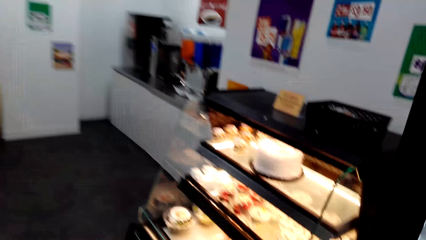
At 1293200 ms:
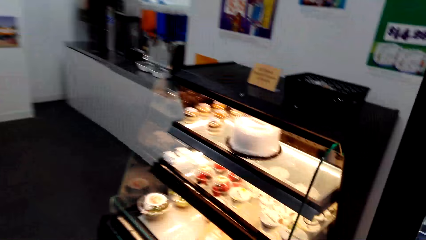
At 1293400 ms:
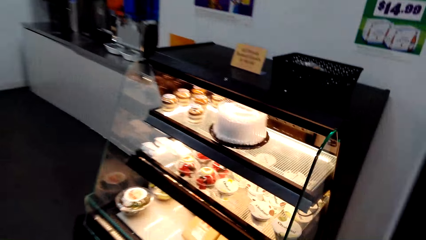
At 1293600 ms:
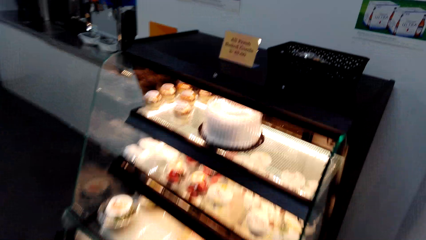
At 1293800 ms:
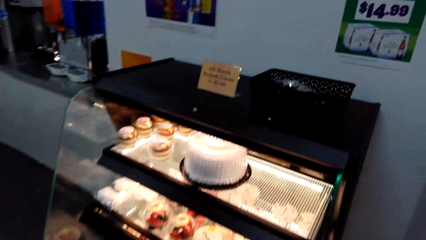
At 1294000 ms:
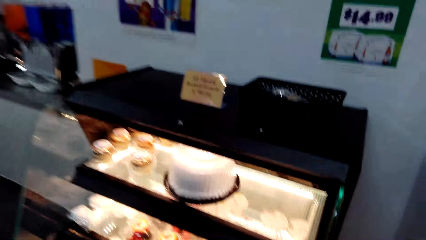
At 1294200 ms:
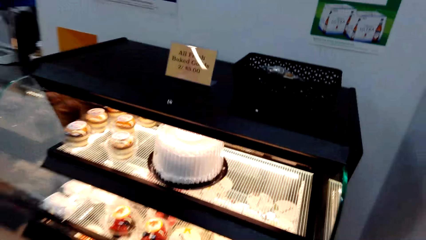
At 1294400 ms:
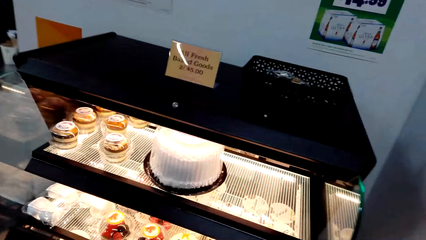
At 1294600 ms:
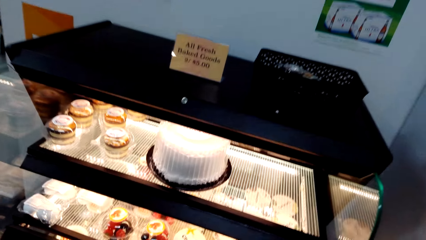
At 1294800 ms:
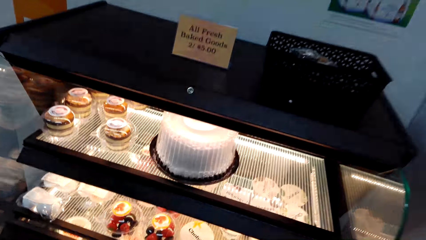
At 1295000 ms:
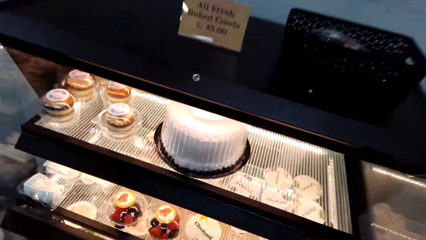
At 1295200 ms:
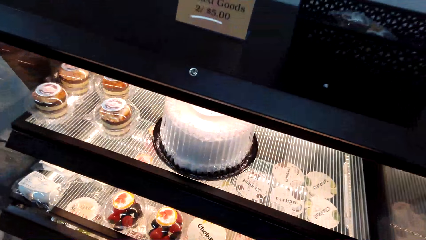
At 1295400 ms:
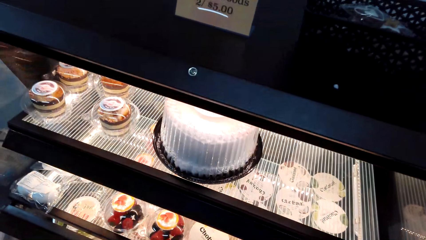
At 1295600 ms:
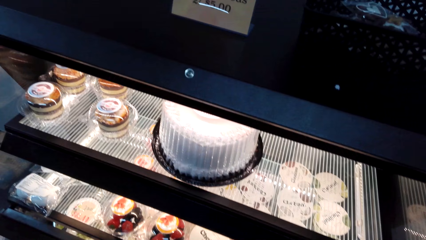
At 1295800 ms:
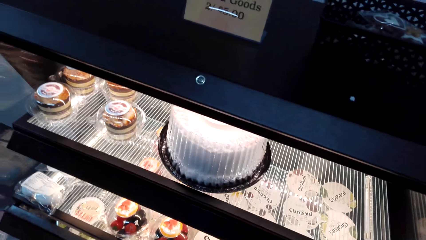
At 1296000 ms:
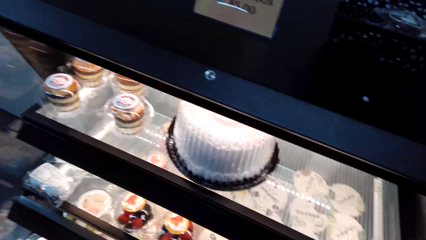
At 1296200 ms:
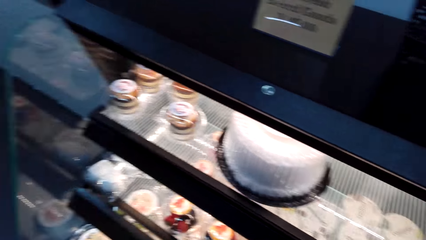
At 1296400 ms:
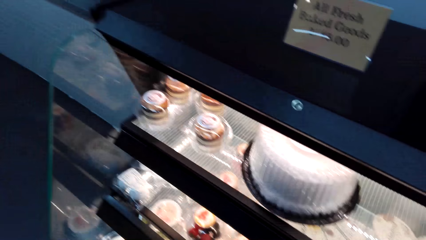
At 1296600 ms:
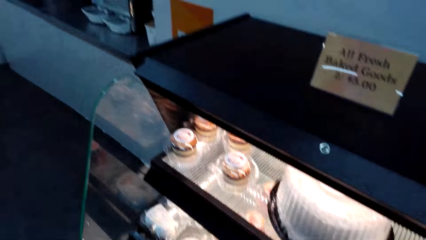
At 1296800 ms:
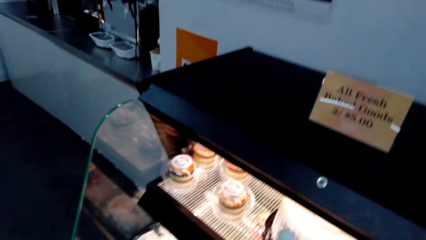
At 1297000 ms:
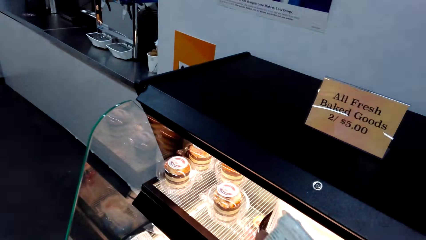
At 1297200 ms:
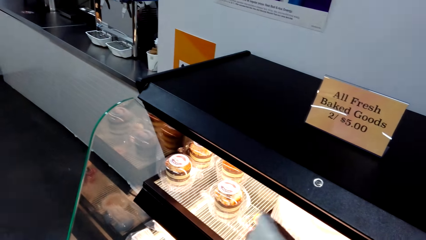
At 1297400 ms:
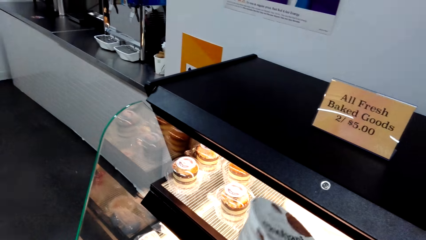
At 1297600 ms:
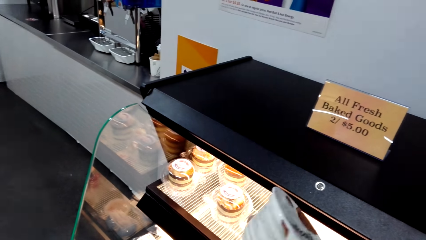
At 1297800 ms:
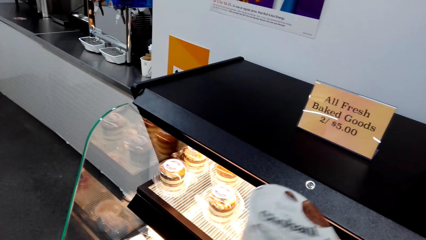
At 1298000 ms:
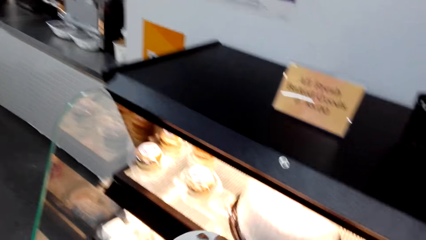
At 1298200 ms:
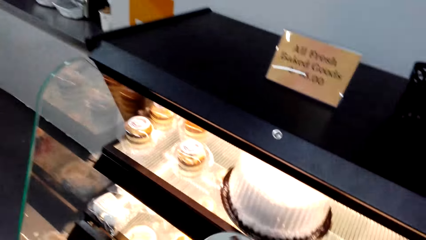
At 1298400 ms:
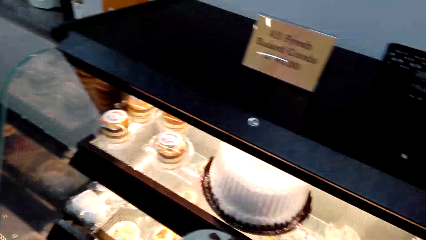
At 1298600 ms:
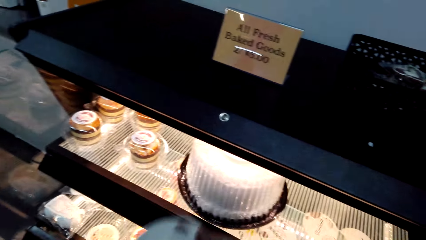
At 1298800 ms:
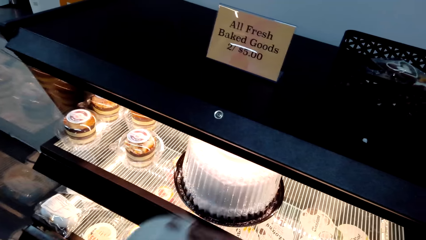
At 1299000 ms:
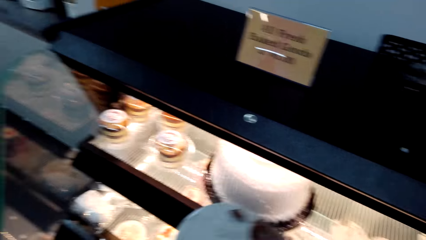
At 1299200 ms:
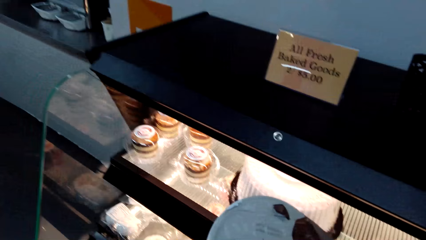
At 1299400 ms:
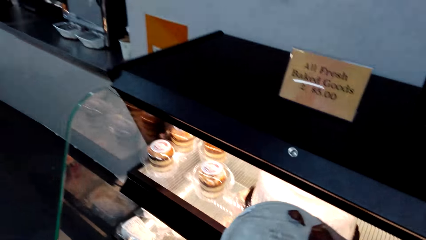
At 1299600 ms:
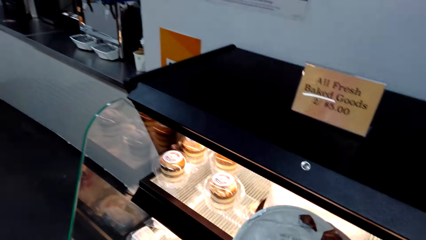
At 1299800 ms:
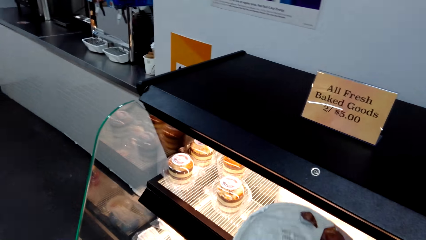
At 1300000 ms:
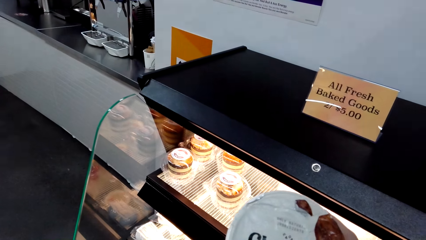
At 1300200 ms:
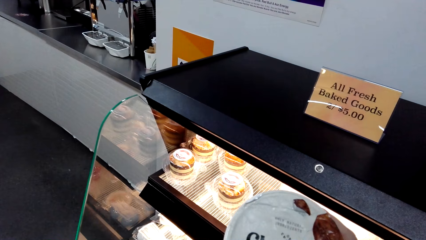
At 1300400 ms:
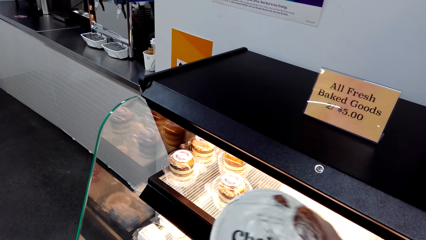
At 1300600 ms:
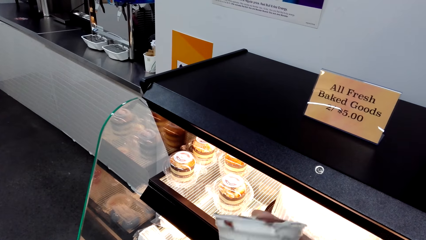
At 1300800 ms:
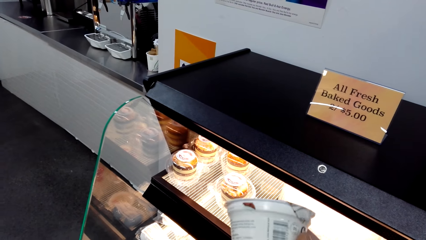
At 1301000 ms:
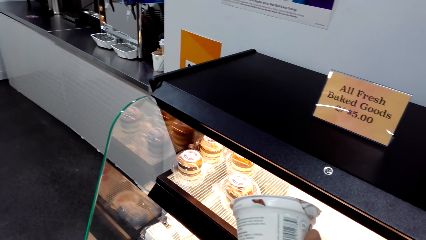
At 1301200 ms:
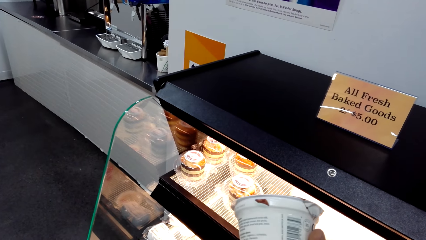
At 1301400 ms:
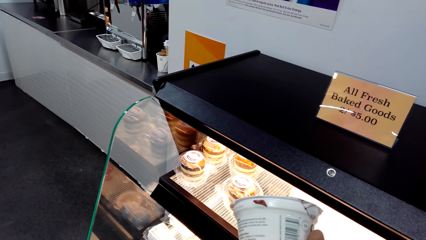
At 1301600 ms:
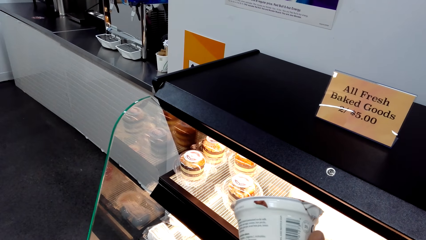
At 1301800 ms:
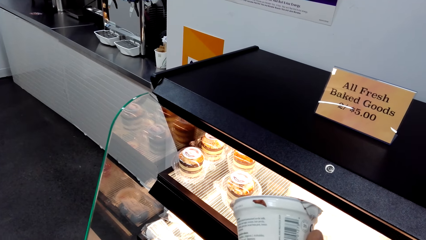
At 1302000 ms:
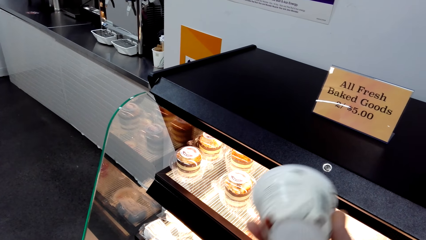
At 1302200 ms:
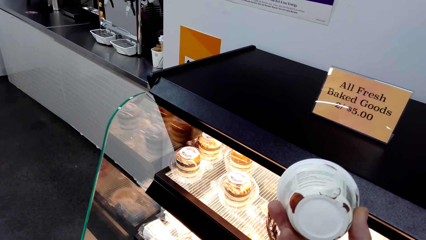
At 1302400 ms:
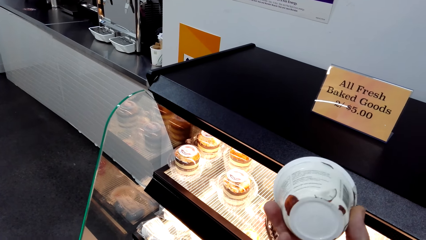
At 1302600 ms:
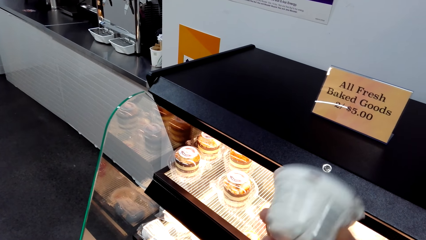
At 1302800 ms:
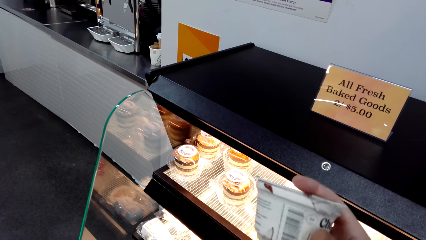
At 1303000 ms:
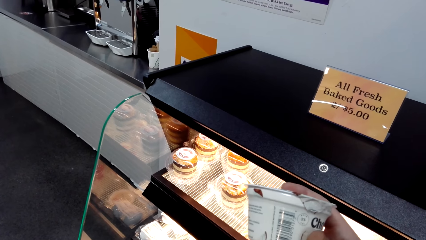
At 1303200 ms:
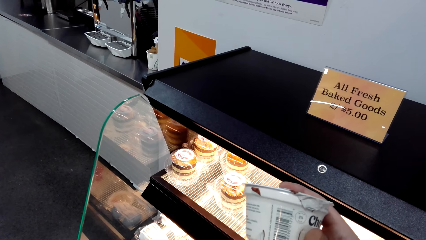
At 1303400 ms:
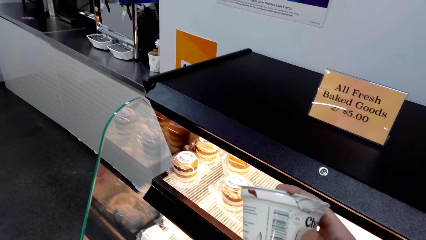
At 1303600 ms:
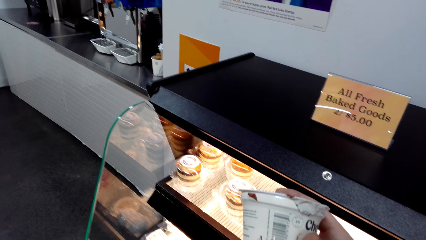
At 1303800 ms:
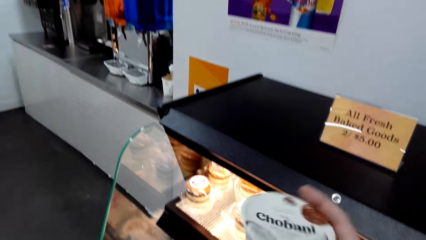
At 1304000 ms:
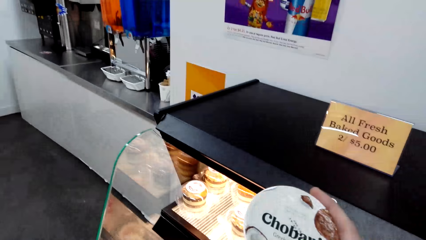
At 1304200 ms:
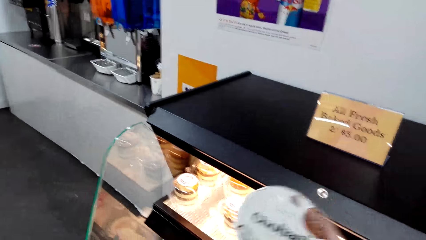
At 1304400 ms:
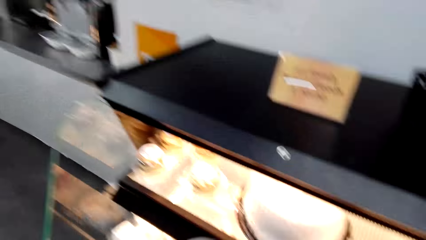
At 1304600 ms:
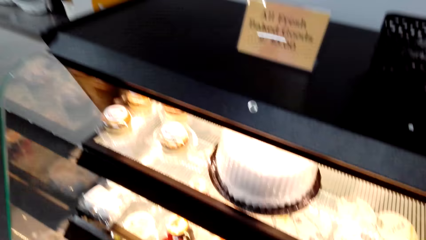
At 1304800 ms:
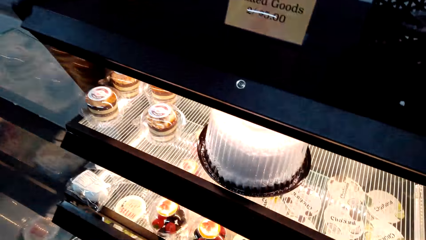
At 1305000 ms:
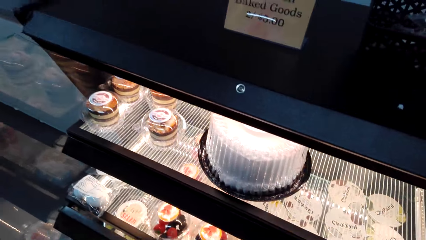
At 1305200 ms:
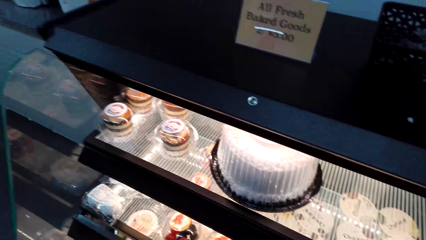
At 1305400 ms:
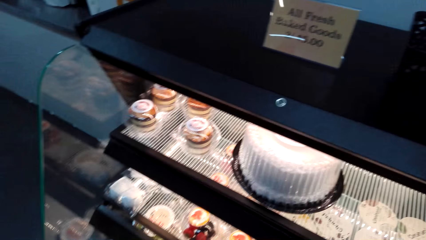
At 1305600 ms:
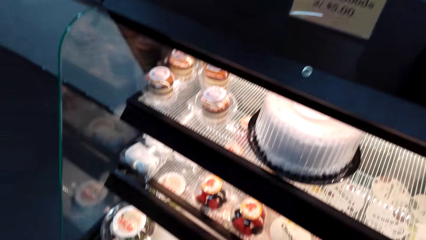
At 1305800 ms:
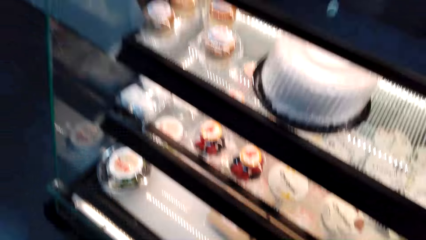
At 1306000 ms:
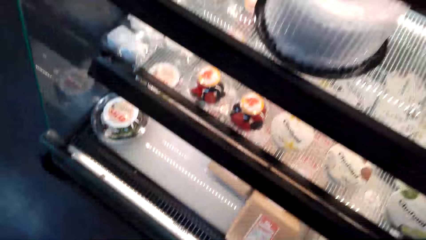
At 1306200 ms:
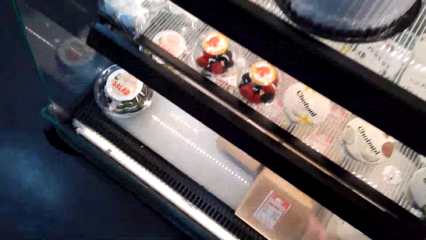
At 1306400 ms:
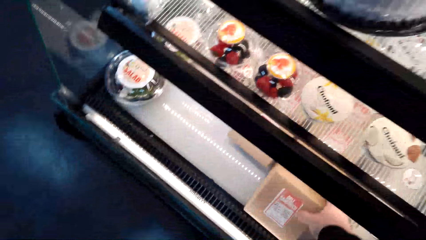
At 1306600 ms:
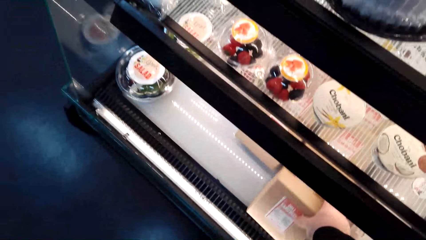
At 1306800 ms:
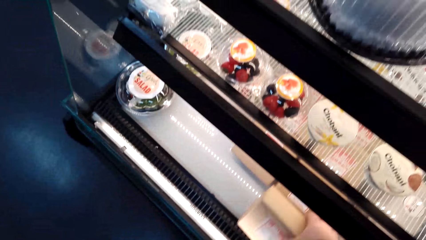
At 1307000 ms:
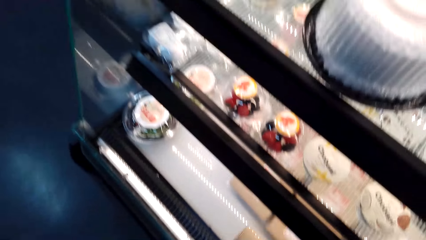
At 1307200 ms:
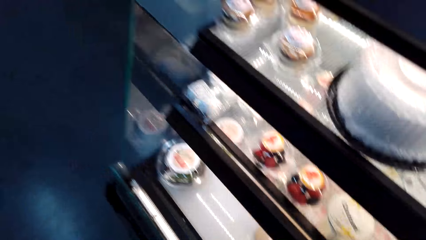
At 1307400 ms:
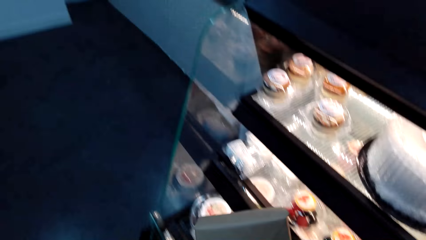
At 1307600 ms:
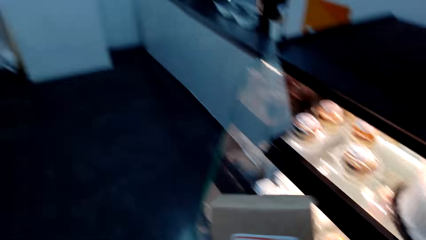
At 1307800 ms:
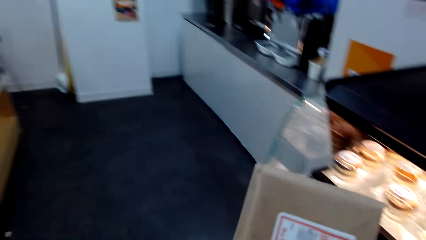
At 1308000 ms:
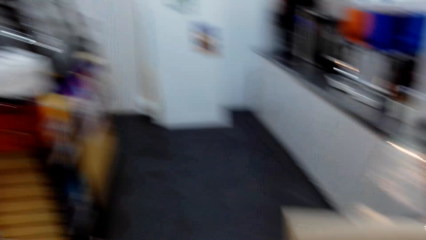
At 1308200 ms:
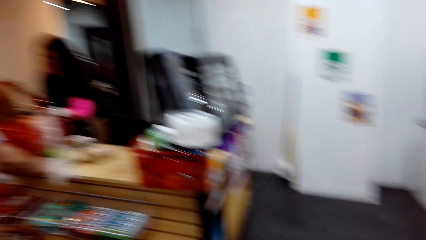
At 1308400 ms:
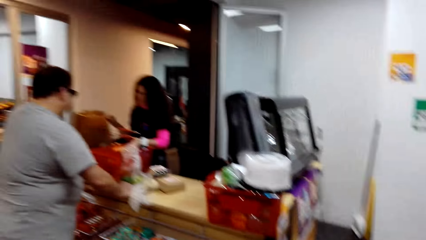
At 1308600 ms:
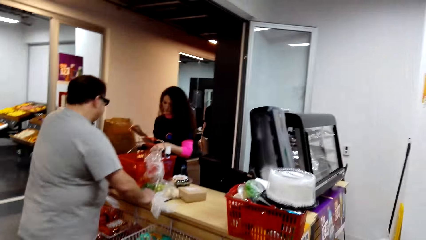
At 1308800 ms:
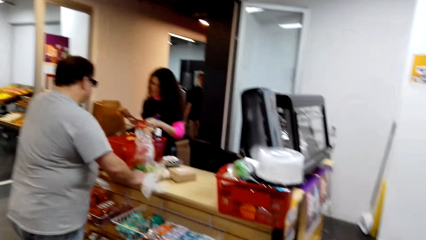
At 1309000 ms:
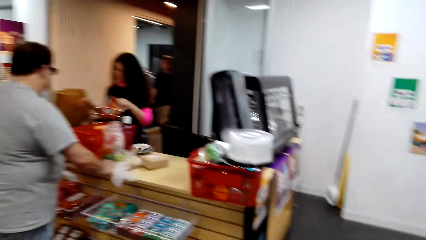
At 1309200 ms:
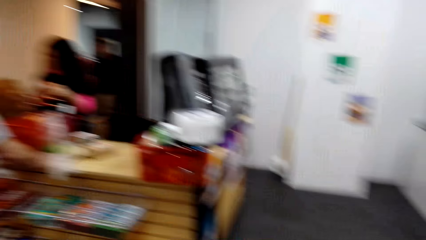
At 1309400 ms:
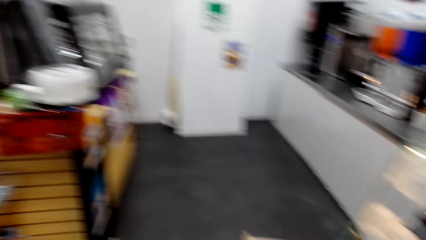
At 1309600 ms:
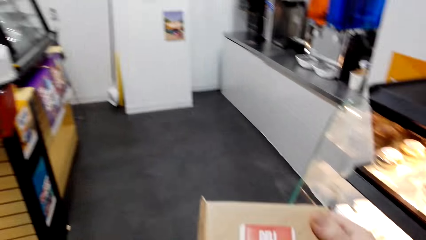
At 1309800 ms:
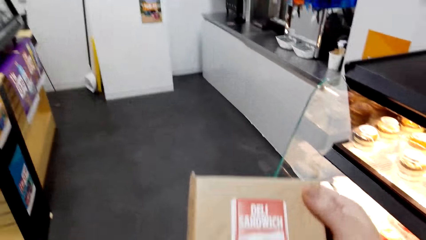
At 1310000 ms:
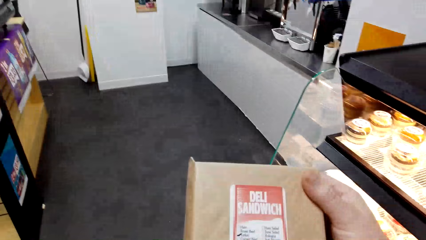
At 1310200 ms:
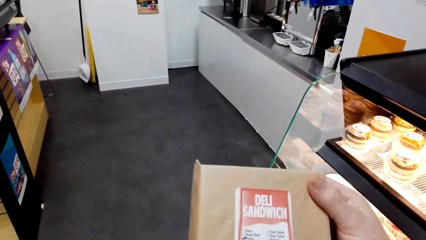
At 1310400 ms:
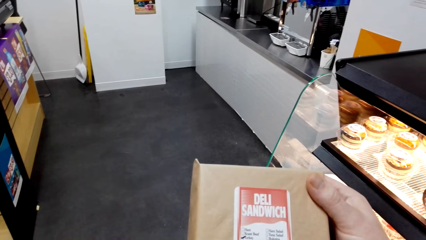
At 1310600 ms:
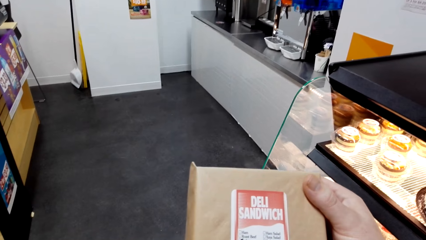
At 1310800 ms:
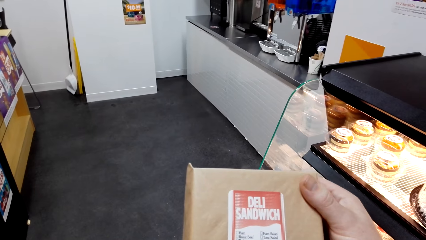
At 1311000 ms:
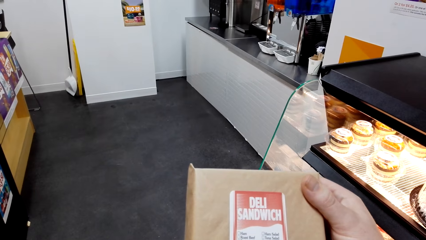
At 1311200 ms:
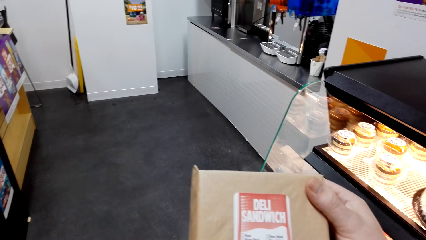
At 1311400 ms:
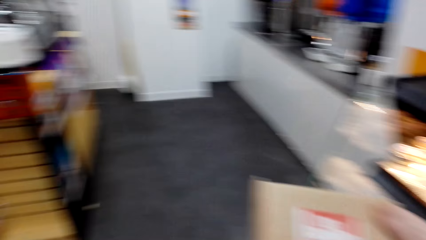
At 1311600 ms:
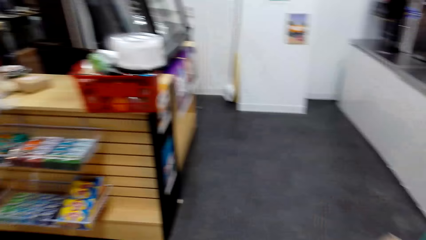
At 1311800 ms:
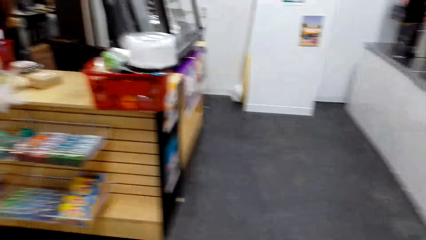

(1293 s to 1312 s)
The camera wearer looks around. He looks at the cake display. He picks up a pack or can with the right hand. He holds the can in his hand. He shakes the pack. He inspects the pack. He puts the yoghurt can in the shelf. He picks up a pack or box with the right hand. He turns around. He looks around. He looks at the box.
